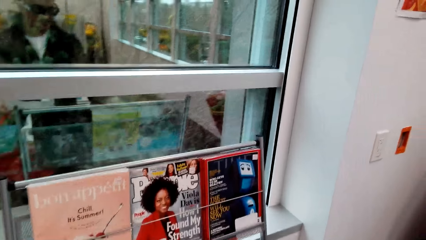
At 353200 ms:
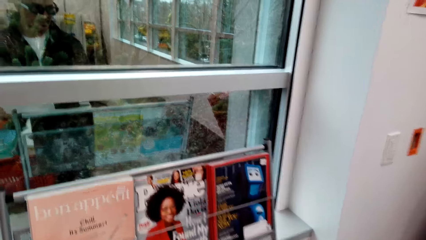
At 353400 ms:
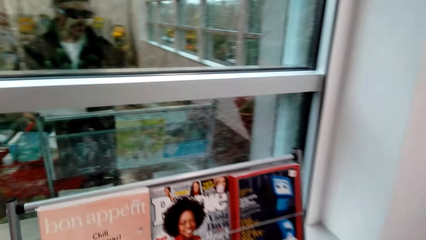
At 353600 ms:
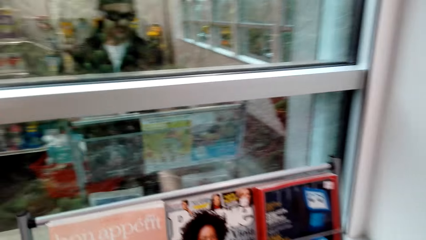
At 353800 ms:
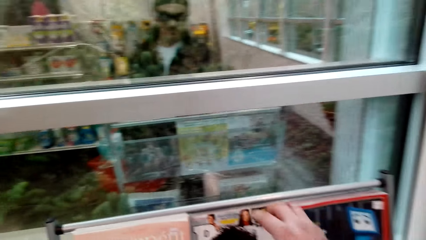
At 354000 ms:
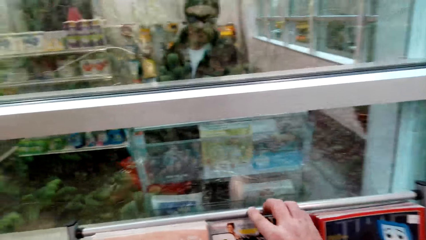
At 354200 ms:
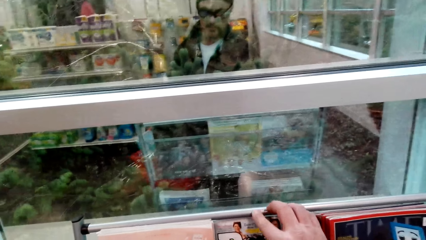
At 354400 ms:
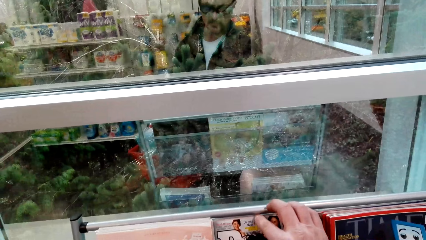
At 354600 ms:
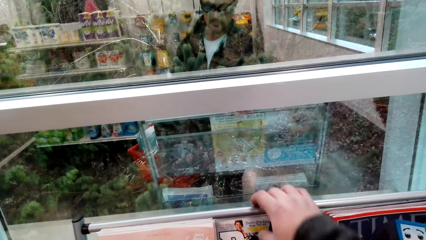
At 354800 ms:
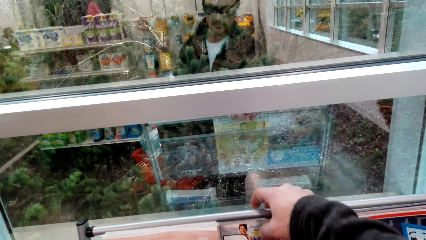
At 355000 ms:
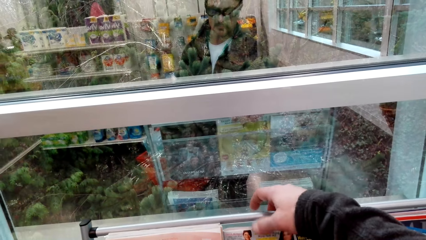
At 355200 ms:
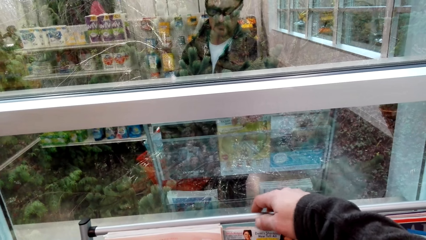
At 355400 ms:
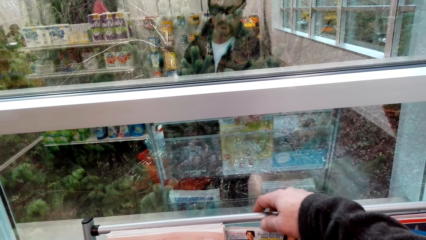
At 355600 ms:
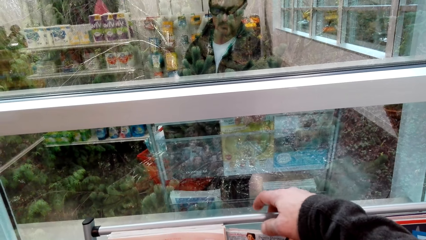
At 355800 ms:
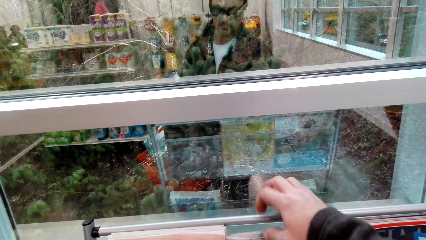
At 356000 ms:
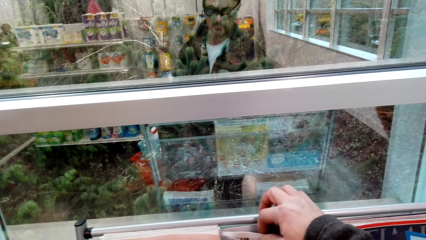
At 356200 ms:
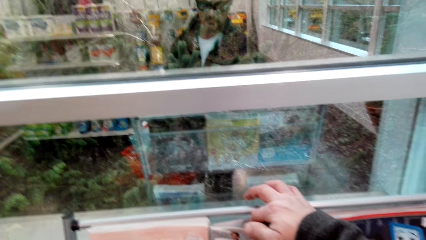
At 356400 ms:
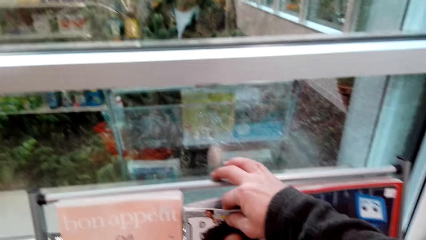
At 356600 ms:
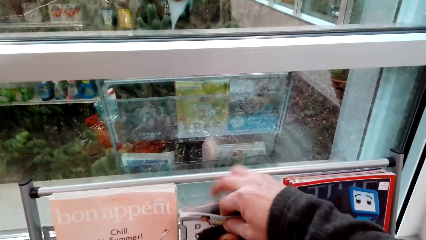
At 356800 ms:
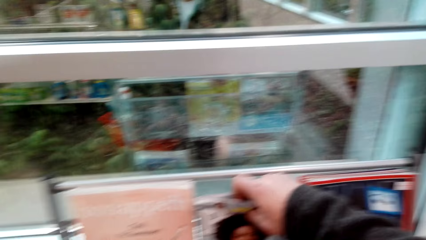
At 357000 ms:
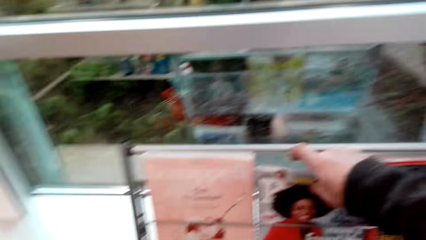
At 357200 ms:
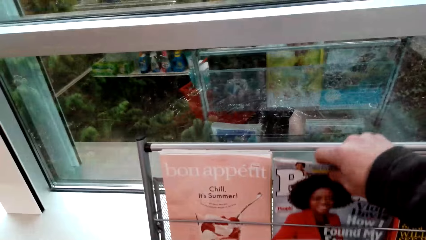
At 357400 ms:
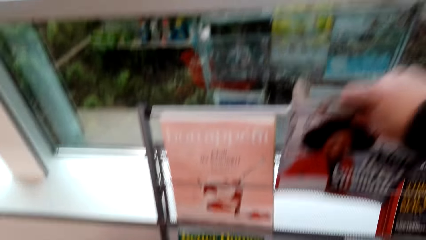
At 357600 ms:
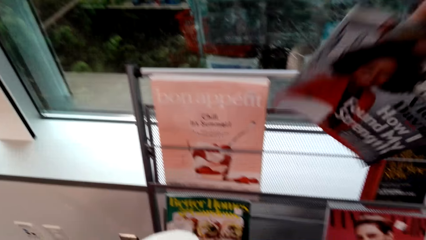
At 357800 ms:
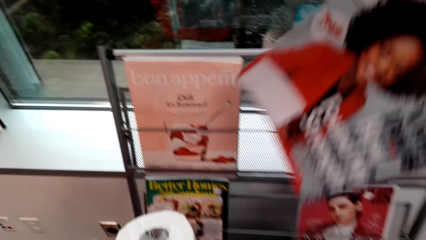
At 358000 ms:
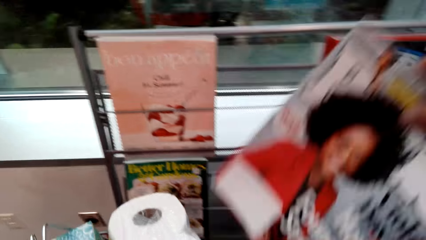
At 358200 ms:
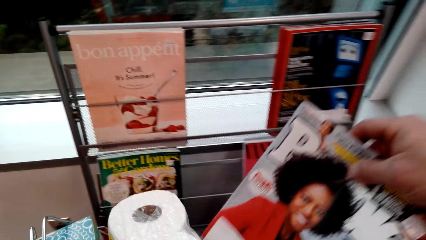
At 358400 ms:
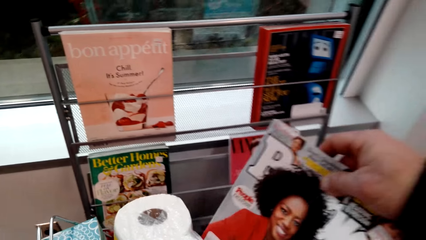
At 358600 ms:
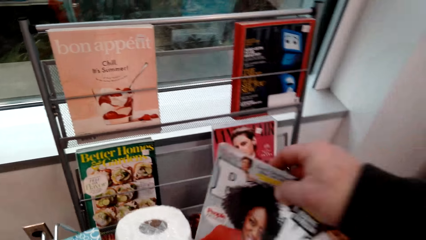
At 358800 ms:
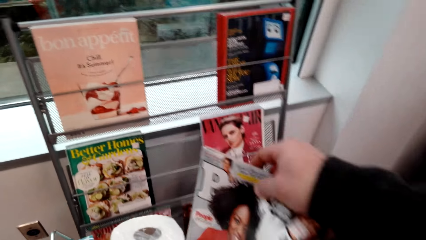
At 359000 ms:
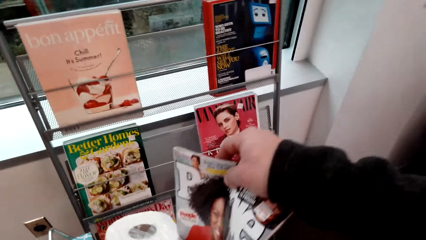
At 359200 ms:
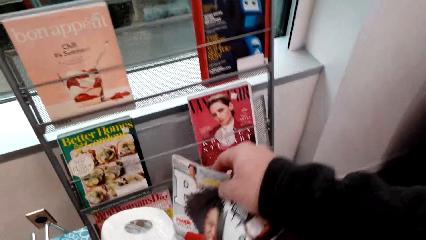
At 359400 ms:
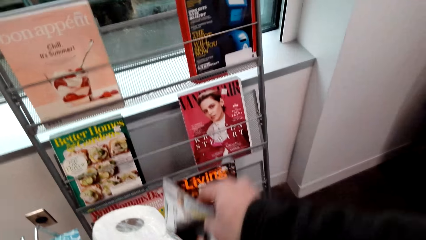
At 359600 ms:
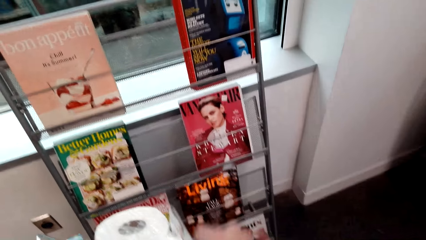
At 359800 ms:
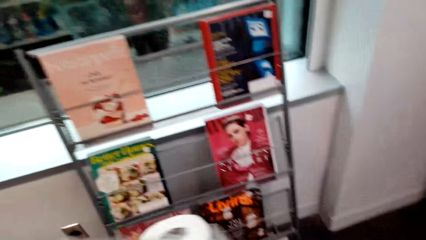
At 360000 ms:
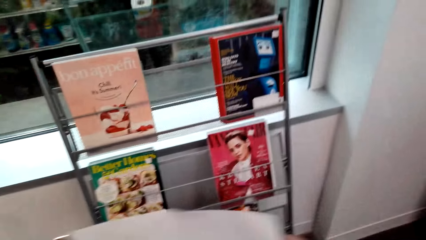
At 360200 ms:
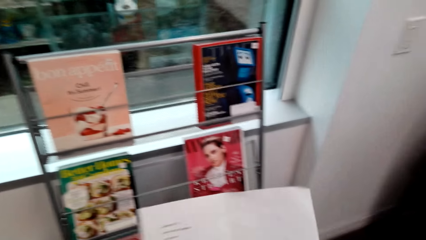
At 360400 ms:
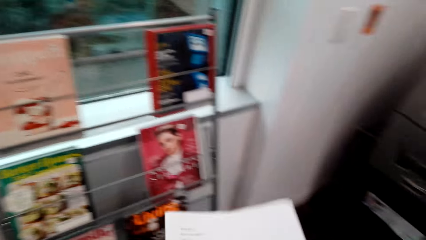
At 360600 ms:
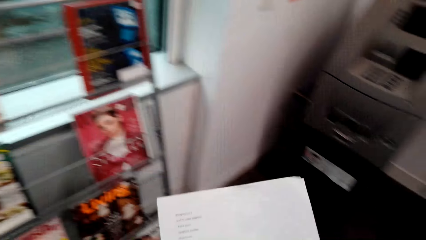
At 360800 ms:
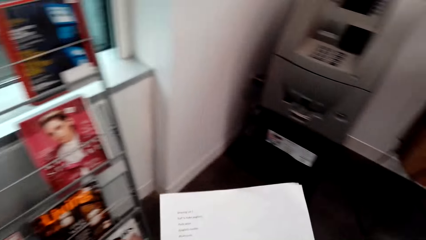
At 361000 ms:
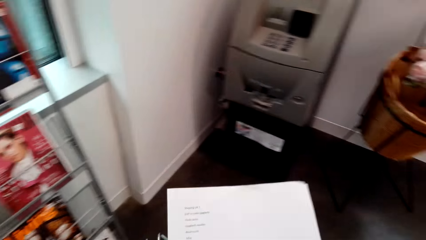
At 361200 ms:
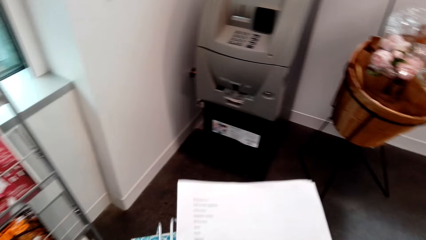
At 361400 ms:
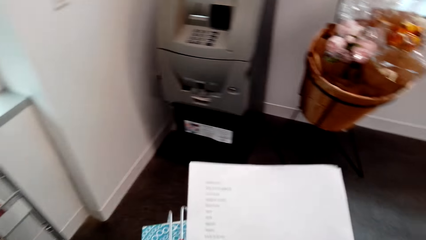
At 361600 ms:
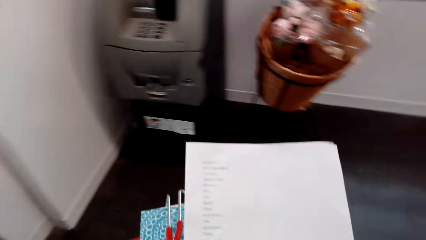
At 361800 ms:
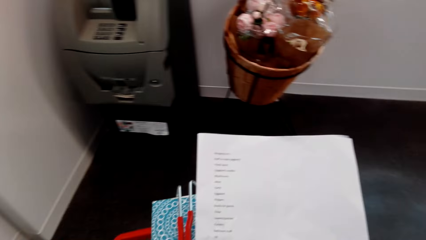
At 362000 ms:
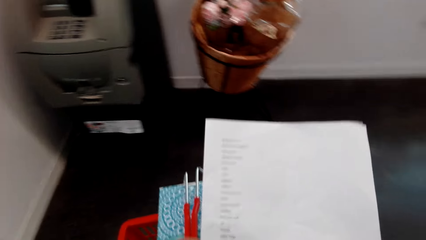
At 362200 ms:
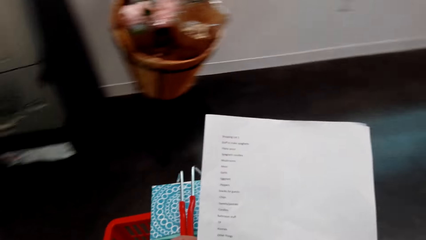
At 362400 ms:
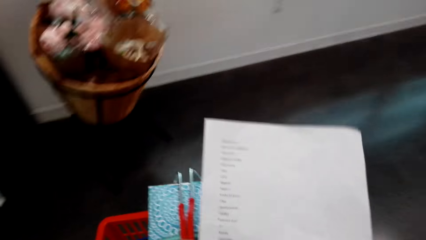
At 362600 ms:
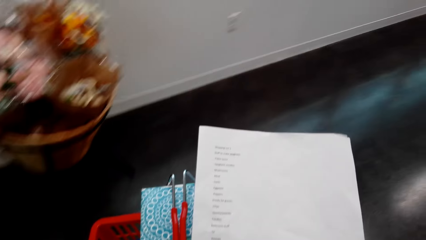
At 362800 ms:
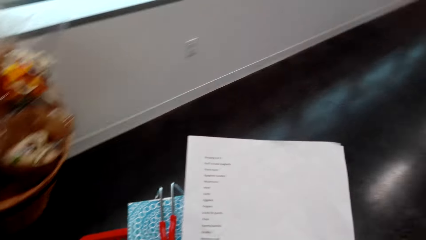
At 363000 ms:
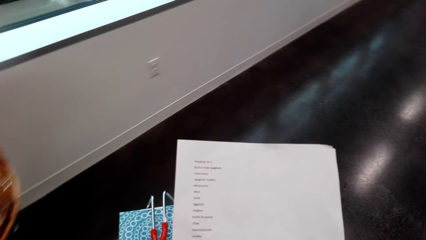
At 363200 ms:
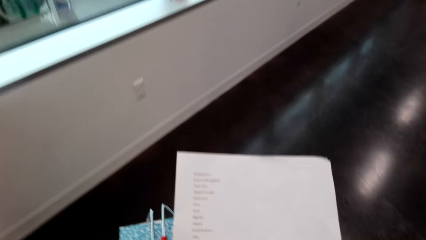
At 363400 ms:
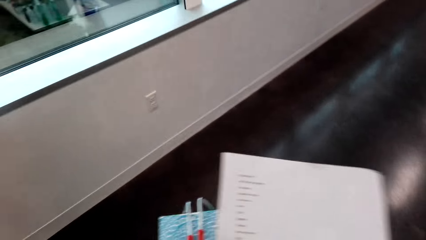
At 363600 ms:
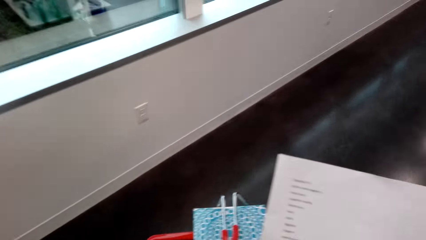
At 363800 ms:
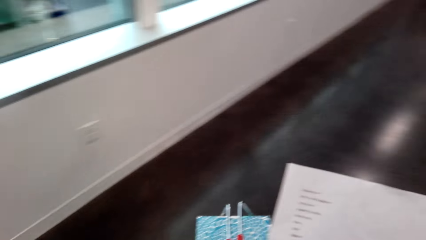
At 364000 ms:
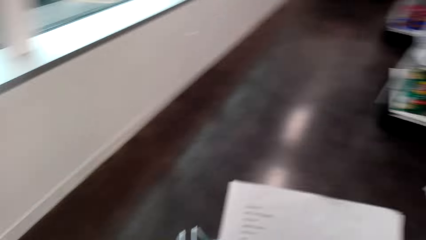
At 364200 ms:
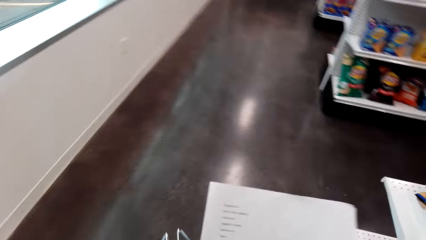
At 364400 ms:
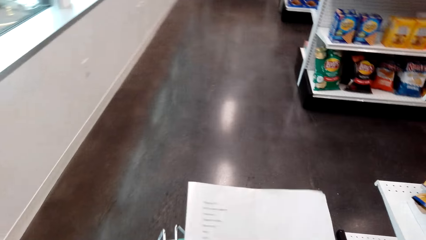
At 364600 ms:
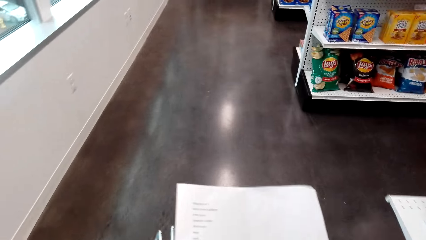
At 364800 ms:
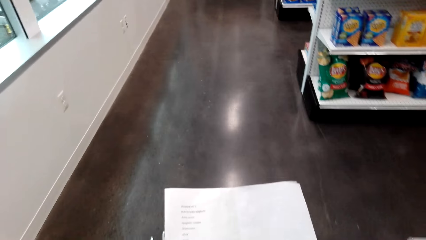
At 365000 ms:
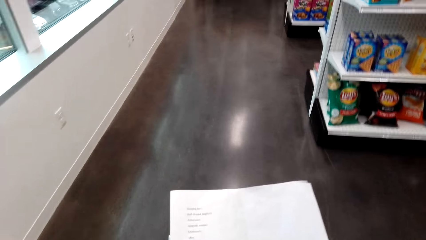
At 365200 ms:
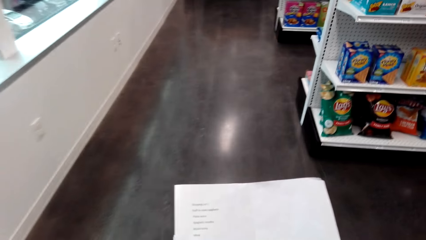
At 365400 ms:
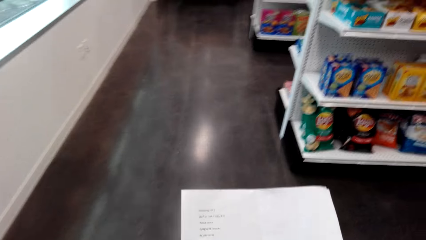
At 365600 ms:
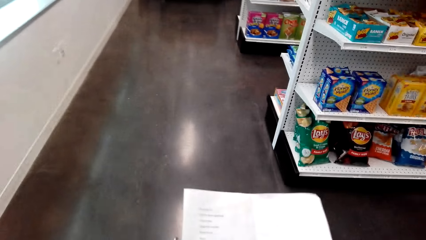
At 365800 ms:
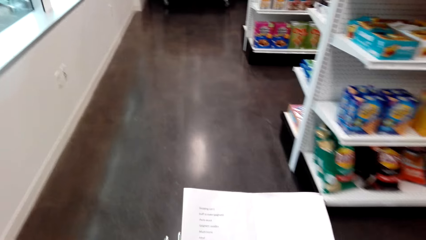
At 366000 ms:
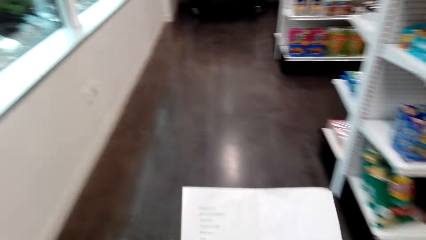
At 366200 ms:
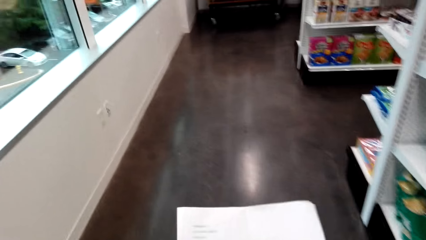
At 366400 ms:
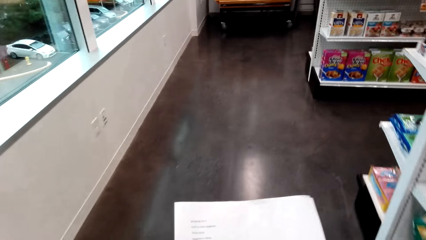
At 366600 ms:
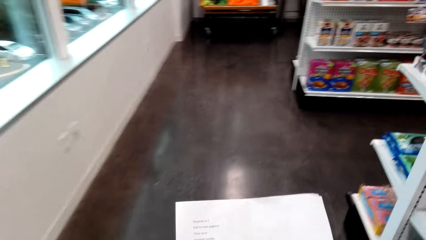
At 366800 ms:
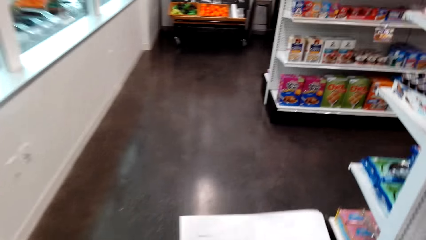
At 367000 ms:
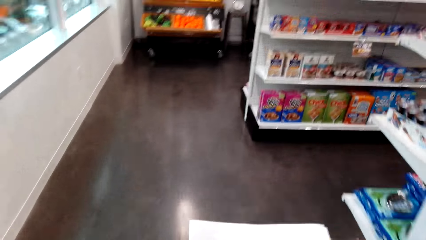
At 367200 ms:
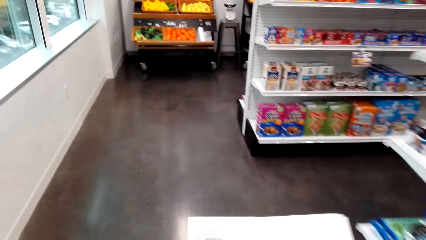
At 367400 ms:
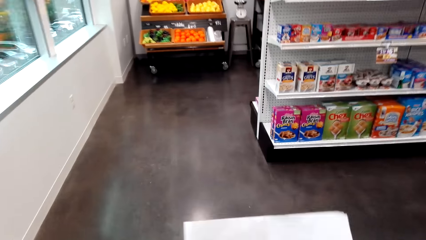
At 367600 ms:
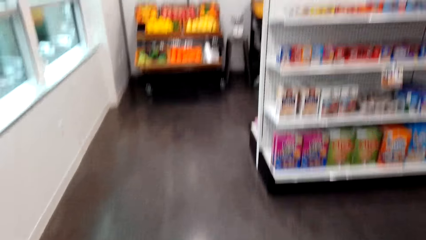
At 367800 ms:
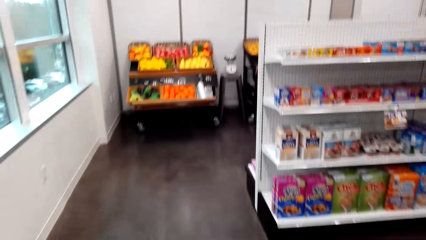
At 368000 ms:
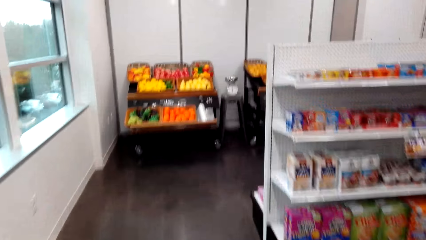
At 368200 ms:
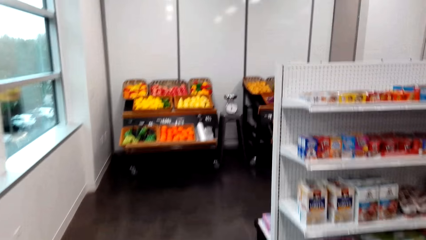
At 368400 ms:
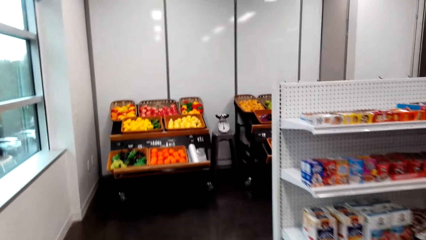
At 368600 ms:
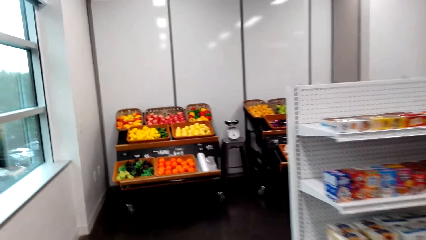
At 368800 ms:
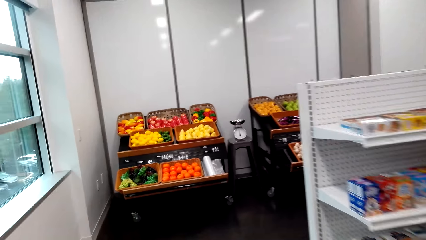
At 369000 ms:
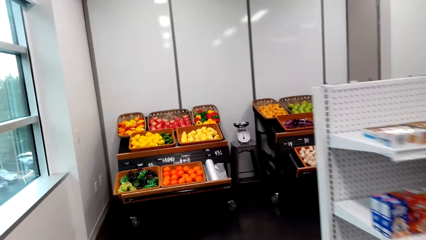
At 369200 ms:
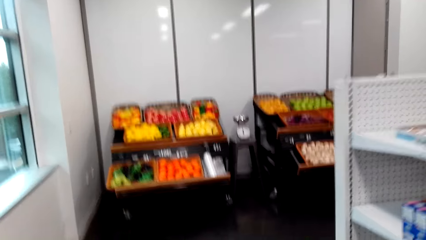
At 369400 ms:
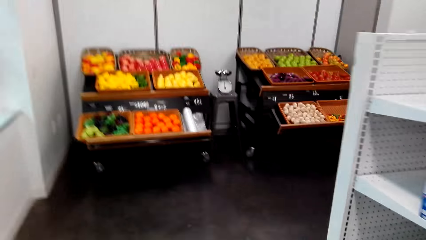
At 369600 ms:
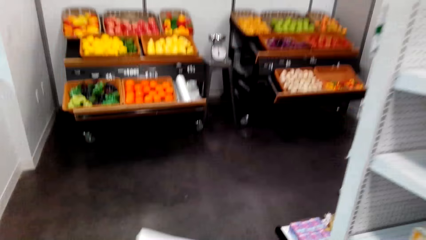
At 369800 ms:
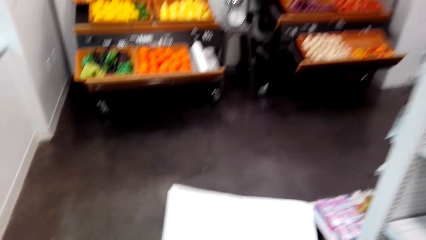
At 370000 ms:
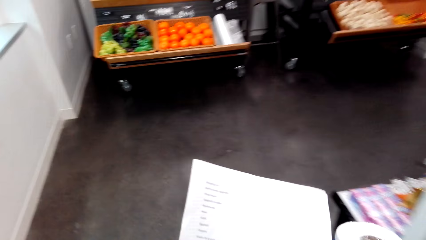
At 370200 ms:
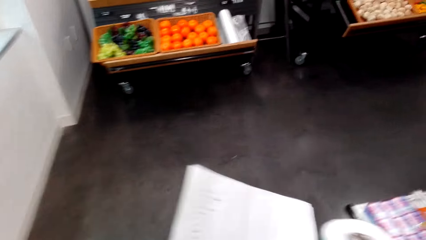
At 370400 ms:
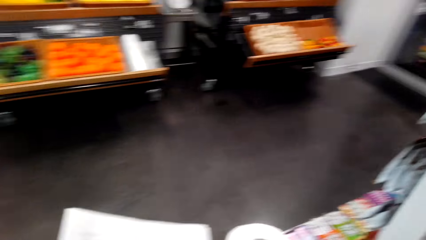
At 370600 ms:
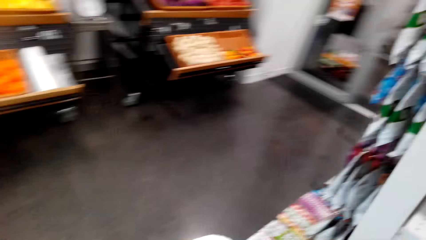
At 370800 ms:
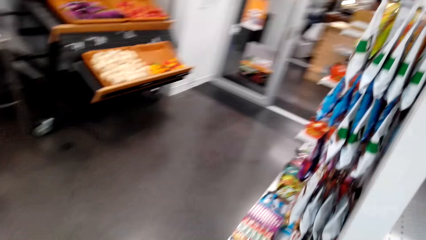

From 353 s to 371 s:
The camera wearer picks up a book from the shelf. They put the book in the shopping tray. They look at the sheet of paper. They turn around. They walk around the store.
